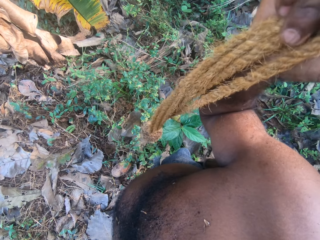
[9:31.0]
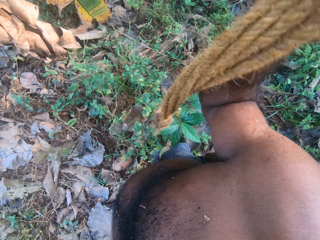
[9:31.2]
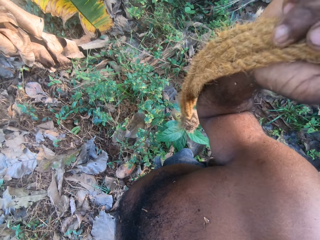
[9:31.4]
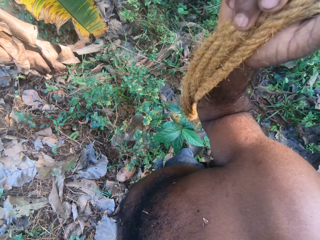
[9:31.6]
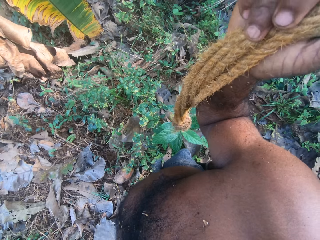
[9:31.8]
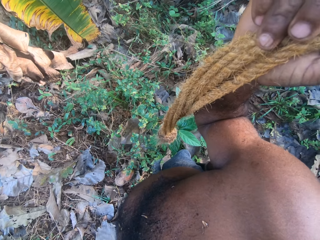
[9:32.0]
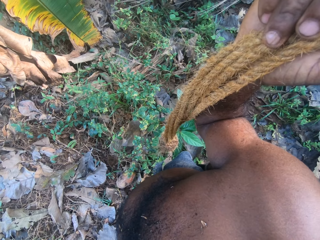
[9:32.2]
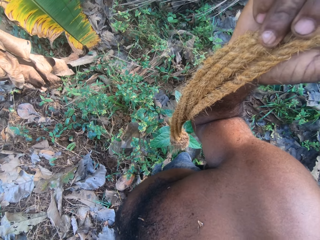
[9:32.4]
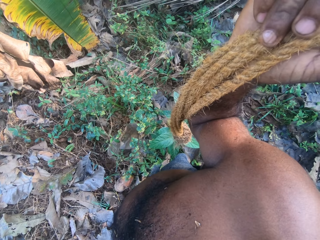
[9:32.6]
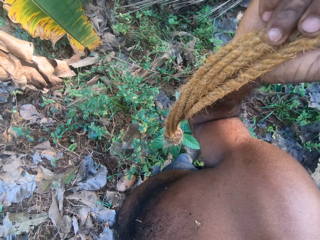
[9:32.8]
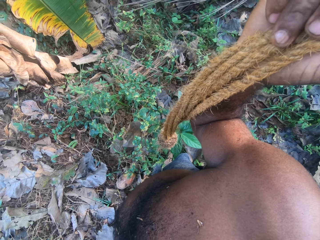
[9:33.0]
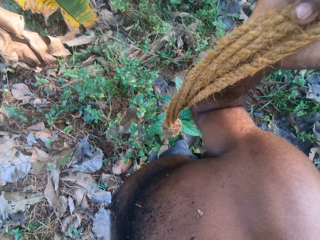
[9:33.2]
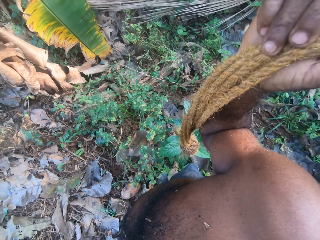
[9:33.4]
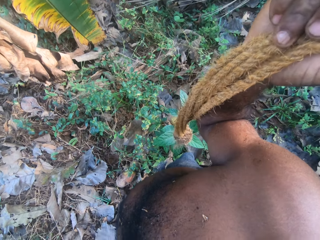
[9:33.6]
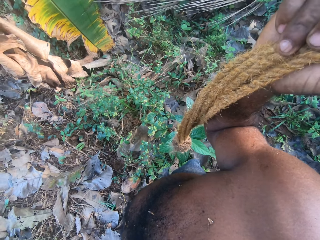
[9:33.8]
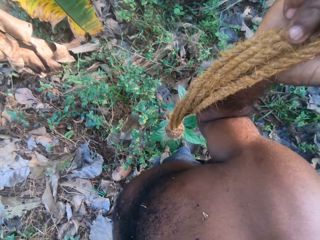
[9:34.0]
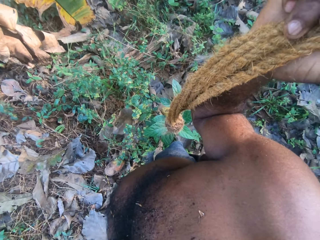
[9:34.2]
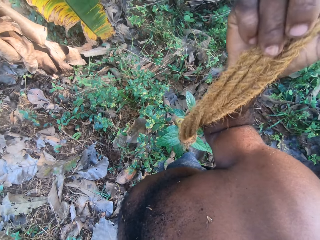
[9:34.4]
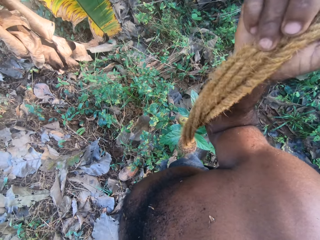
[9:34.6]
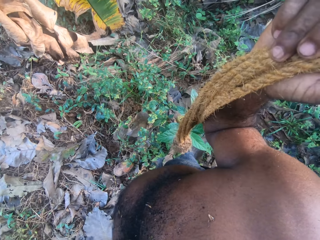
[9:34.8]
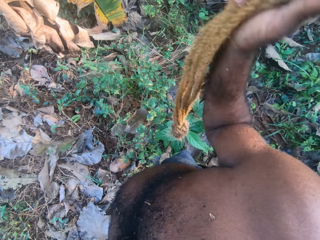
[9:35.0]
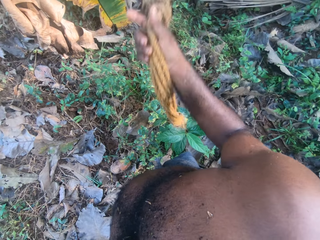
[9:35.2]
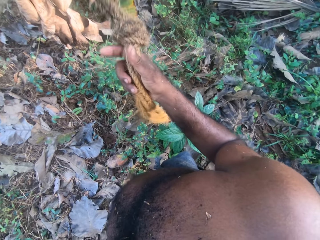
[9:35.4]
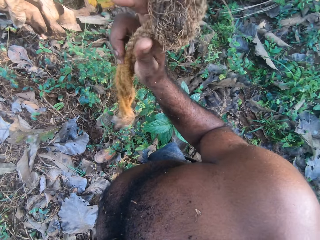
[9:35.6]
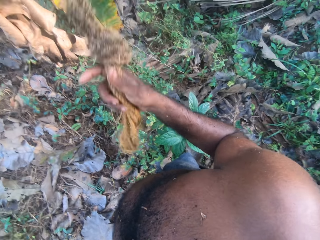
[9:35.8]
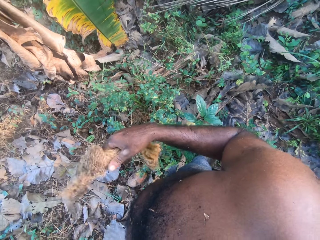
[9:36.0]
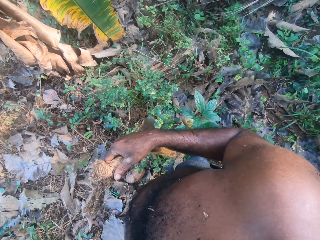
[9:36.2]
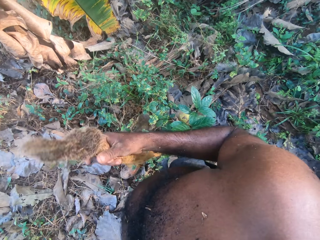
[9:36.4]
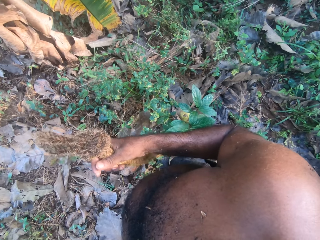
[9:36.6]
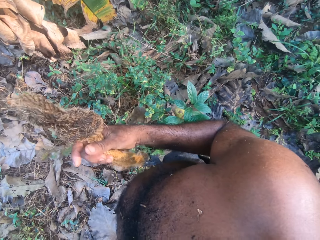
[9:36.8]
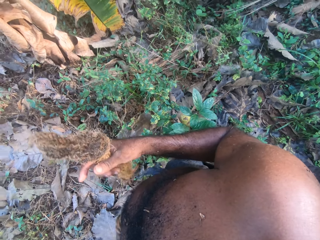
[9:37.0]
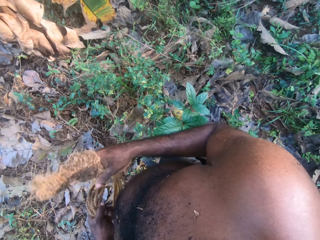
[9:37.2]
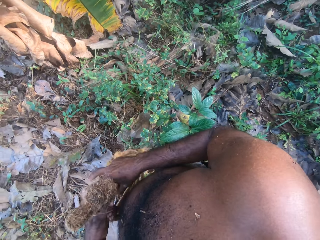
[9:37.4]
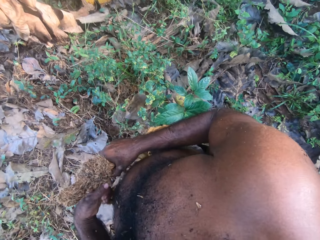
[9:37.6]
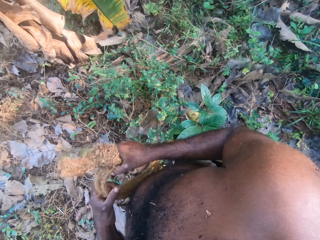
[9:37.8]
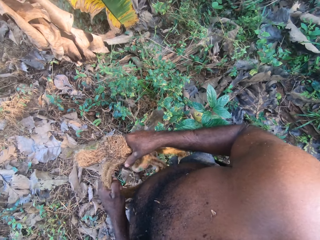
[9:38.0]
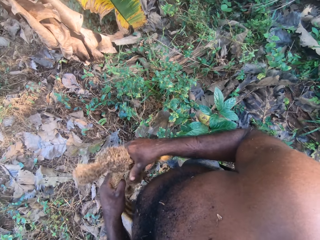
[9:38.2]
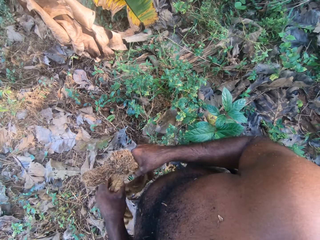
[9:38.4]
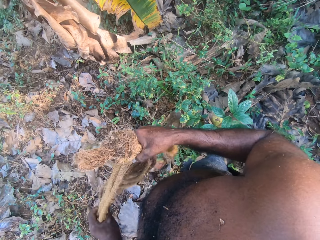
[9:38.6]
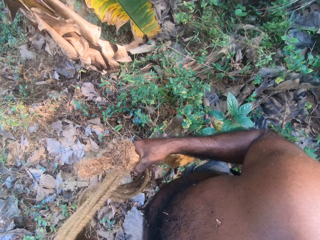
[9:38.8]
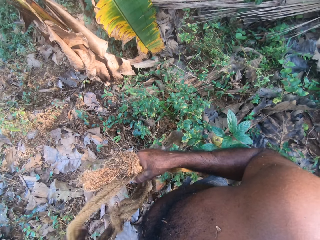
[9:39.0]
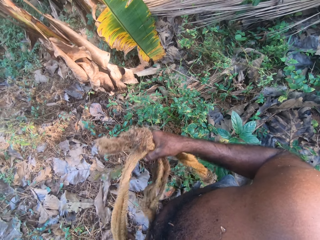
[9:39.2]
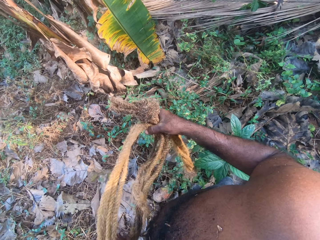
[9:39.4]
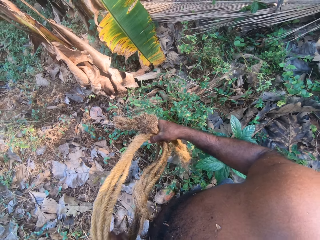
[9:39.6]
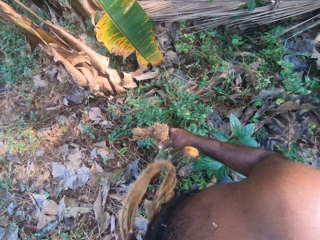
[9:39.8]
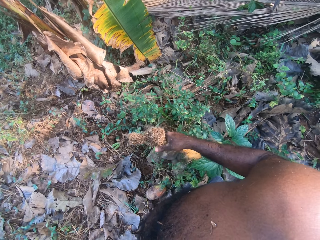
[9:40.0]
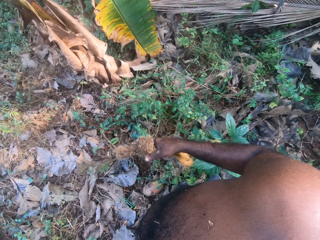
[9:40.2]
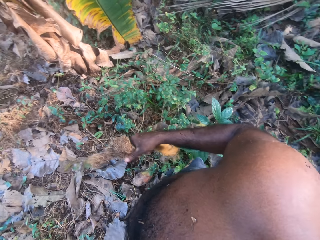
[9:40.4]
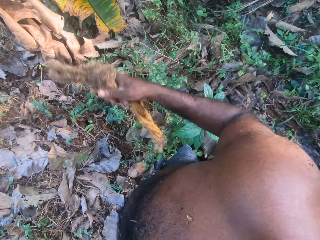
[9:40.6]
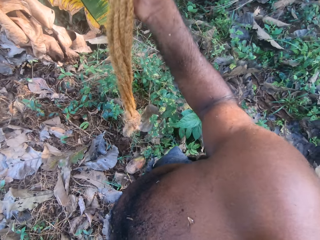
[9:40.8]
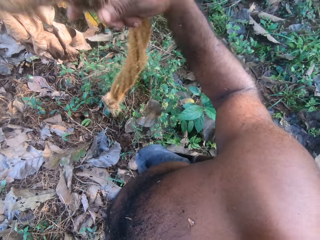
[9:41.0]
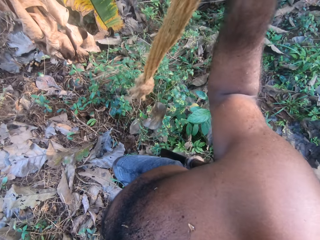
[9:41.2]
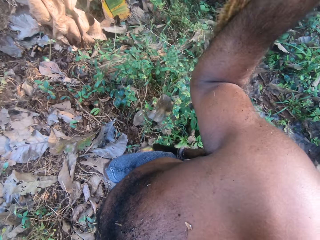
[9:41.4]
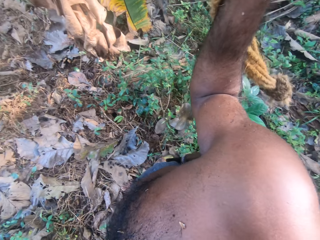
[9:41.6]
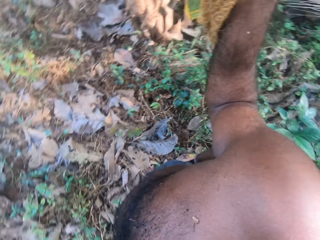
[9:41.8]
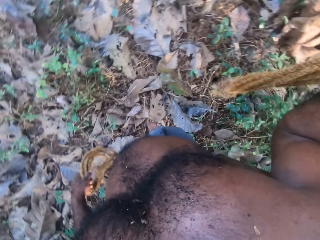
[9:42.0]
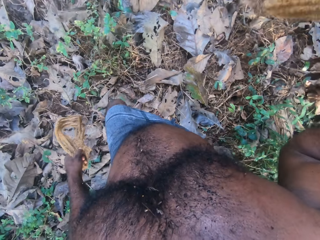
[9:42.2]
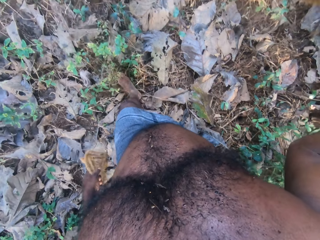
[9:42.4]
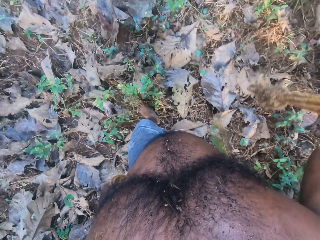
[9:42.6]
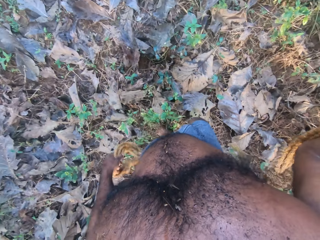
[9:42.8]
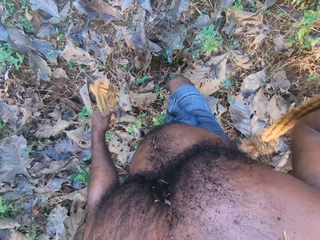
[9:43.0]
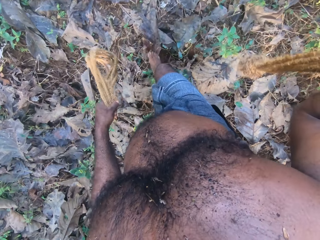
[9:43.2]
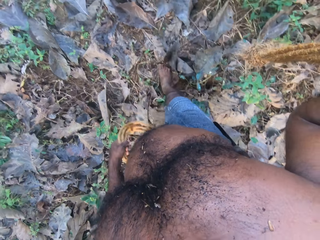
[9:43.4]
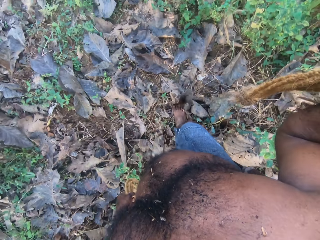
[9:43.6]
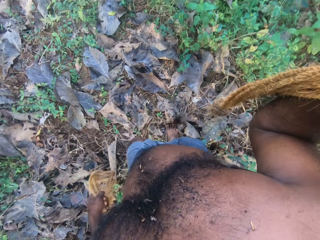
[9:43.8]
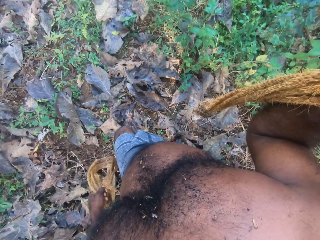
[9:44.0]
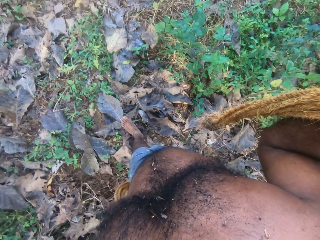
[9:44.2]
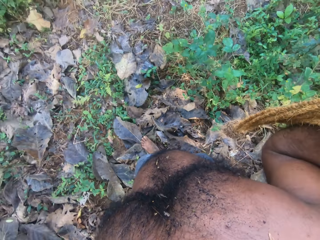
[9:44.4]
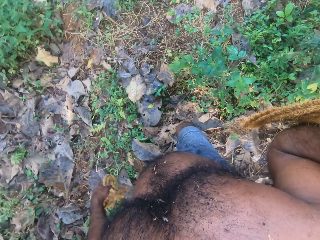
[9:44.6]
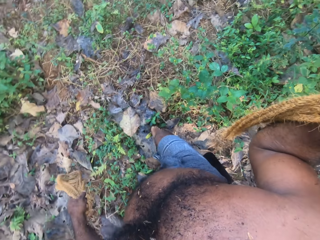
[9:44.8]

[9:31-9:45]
The camera wearer lifts his right hand. He shakes his right hand. He shakes his right hand again. He holds the rope with both hands. He points around. He lifts his right hand. He moves around.

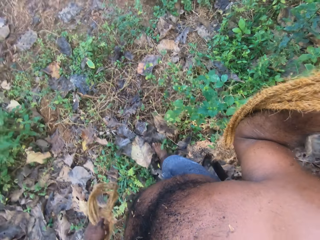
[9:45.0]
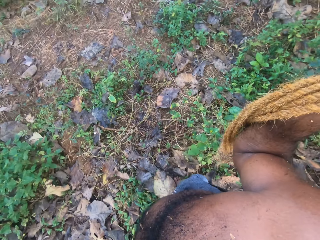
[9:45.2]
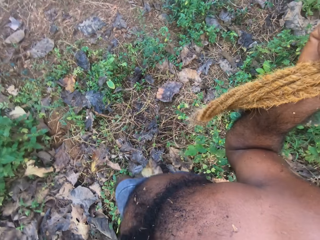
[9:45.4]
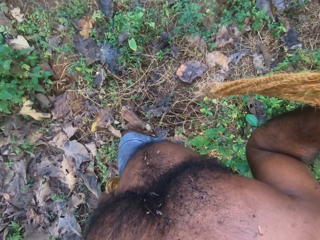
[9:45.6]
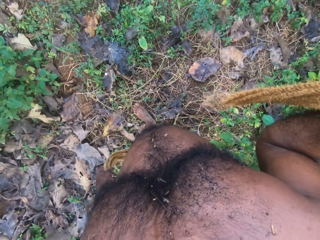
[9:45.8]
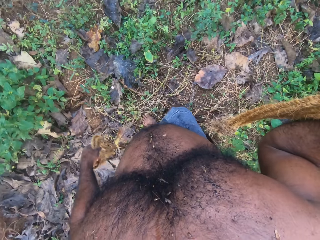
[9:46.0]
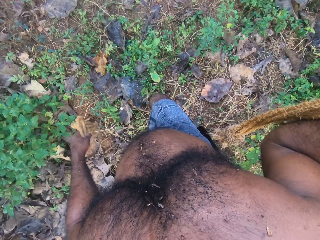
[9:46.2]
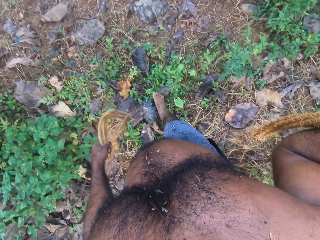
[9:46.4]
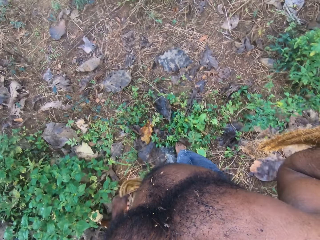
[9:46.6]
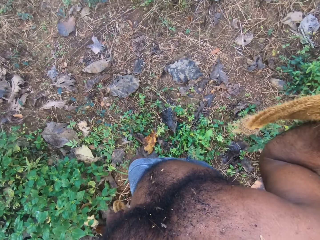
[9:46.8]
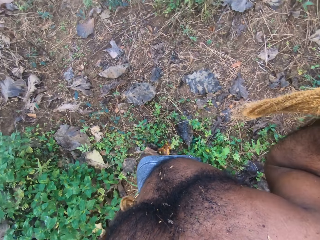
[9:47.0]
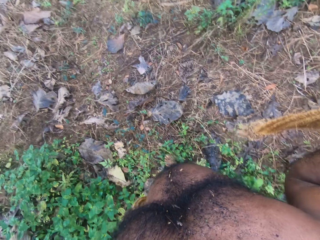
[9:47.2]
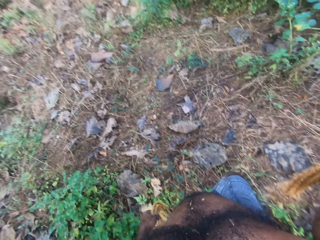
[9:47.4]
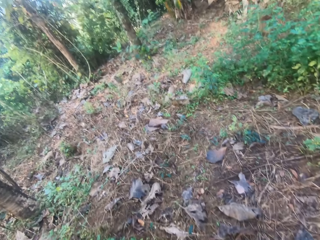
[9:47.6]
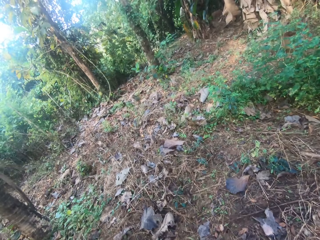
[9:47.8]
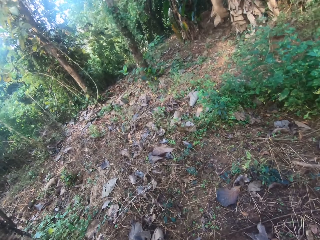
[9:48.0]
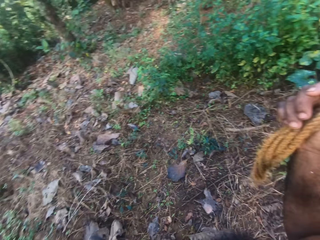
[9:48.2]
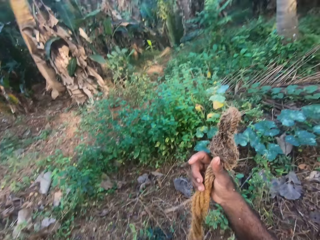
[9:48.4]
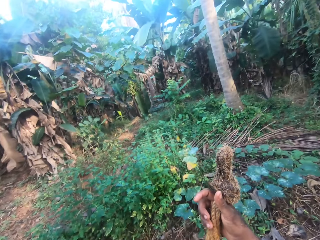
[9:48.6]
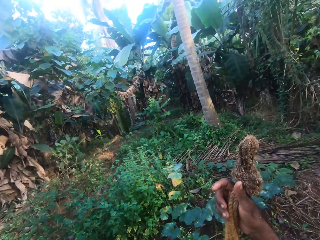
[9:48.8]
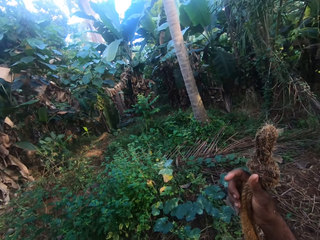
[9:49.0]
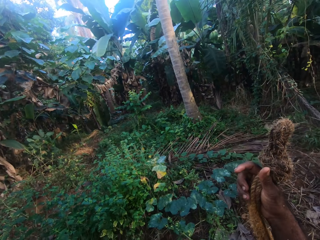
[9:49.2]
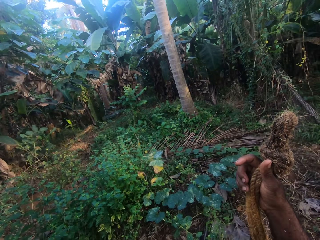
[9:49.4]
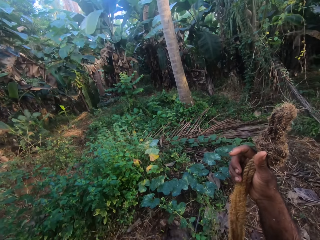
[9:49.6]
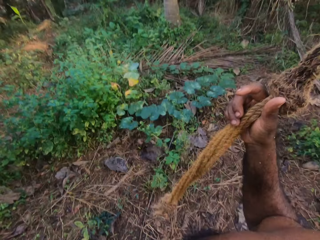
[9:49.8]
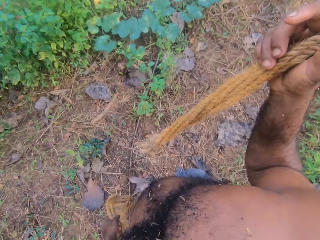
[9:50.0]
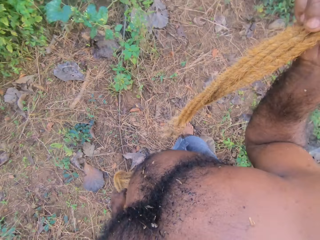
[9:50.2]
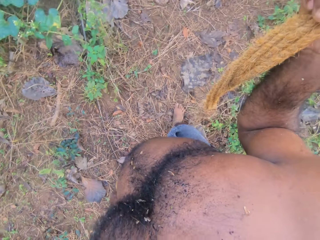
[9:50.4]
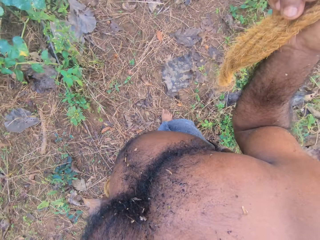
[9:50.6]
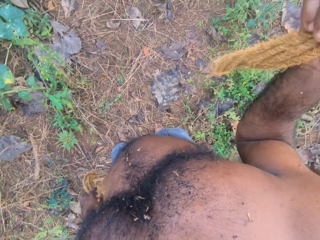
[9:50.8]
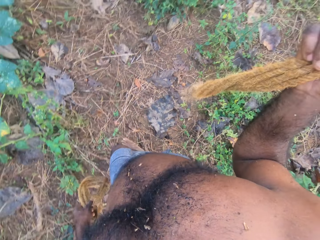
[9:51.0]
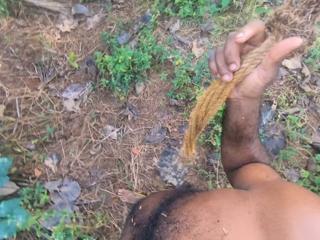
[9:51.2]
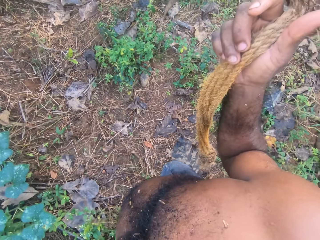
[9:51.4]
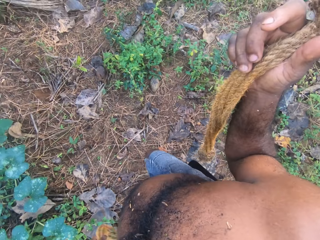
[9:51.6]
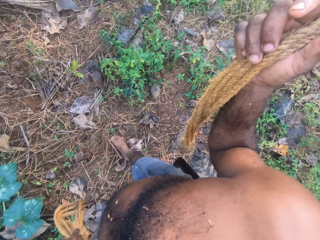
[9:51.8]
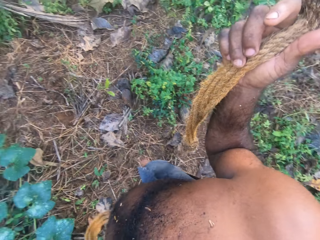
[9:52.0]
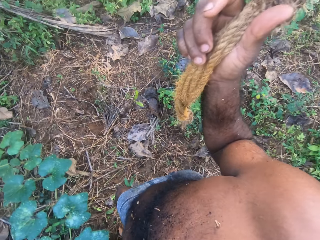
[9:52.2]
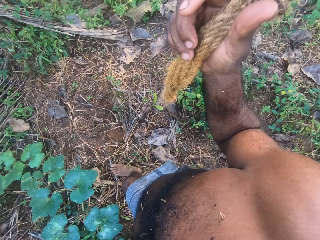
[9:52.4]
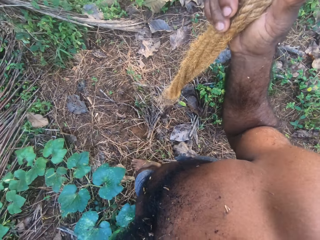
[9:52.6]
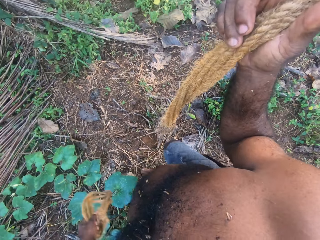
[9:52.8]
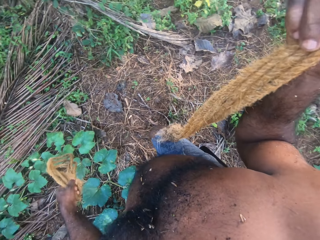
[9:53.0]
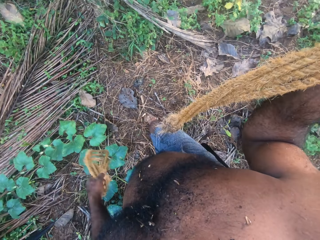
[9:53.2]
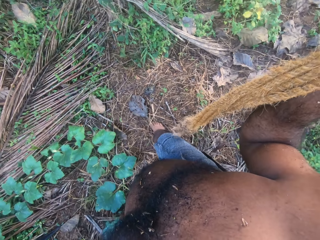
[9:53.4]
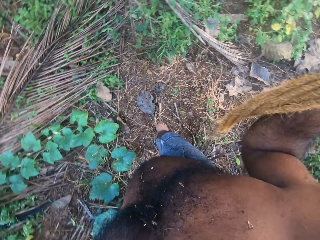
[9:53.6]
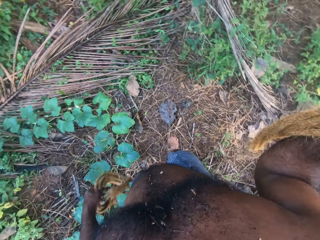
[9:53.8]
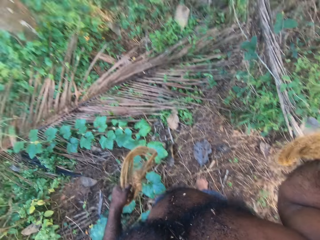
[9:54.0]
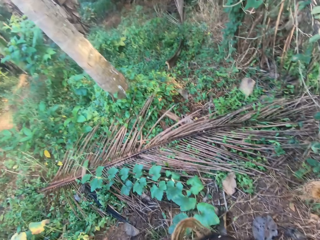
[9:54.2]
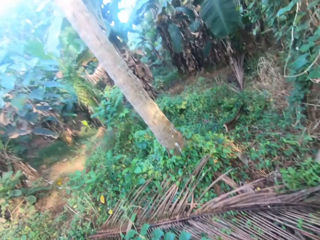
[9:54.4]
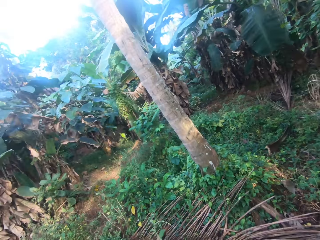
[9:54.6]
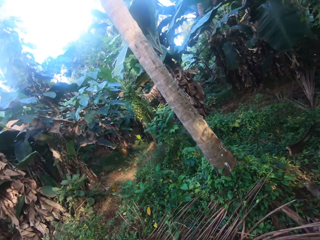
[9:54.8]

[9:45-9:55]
The camera wearer converses. They look around. They converse. They move around.
